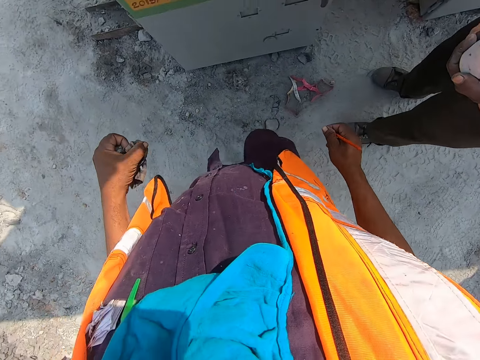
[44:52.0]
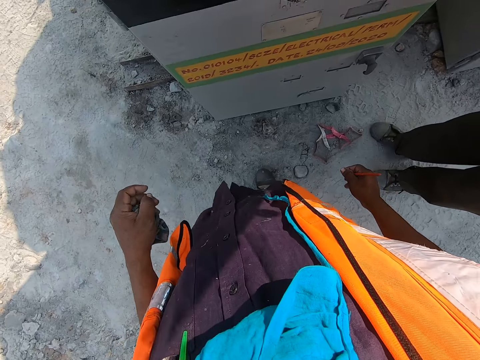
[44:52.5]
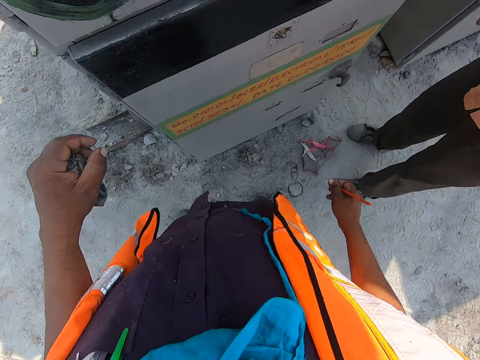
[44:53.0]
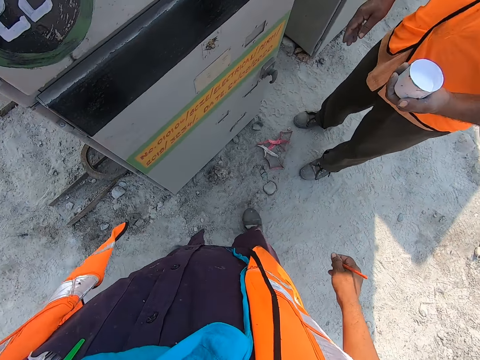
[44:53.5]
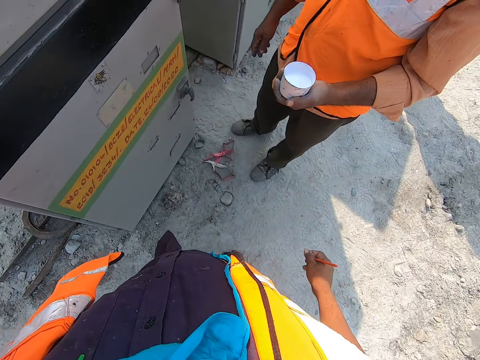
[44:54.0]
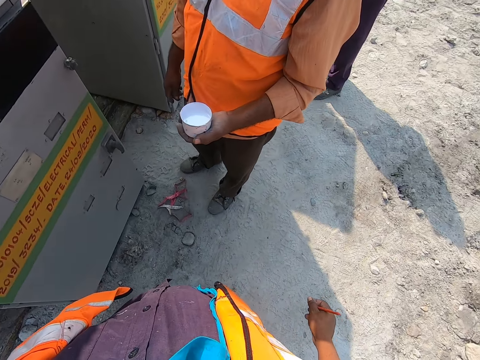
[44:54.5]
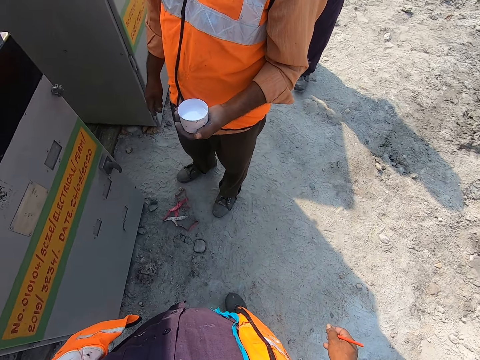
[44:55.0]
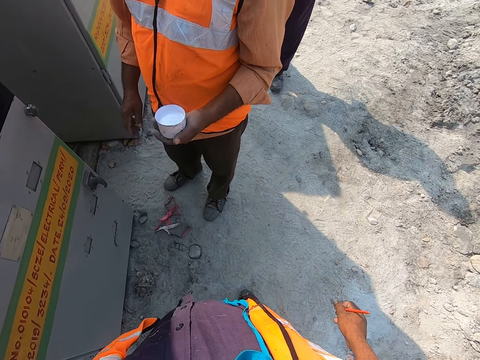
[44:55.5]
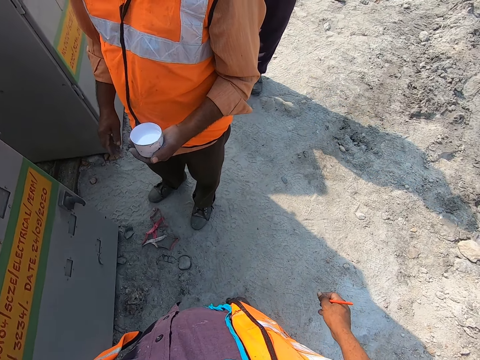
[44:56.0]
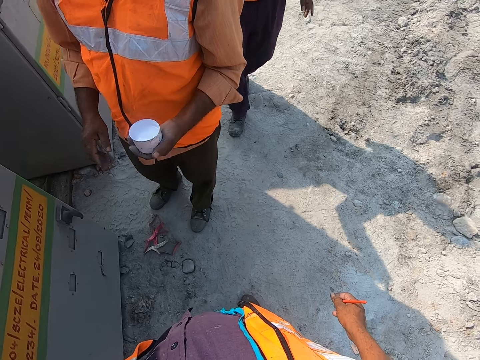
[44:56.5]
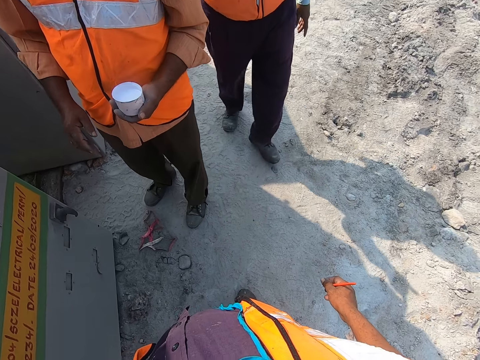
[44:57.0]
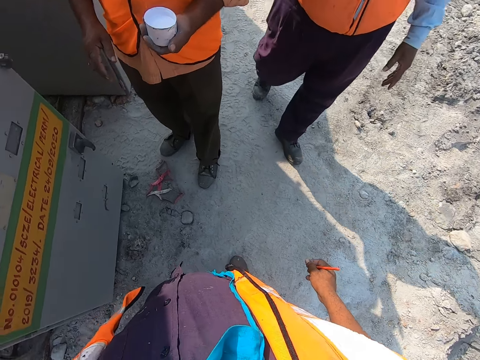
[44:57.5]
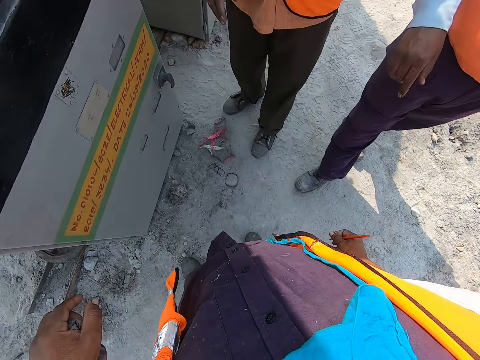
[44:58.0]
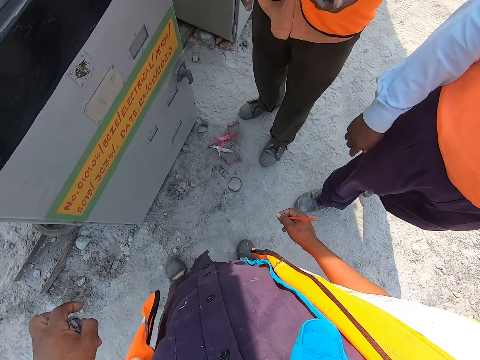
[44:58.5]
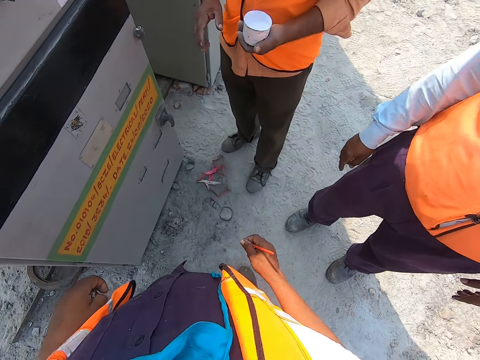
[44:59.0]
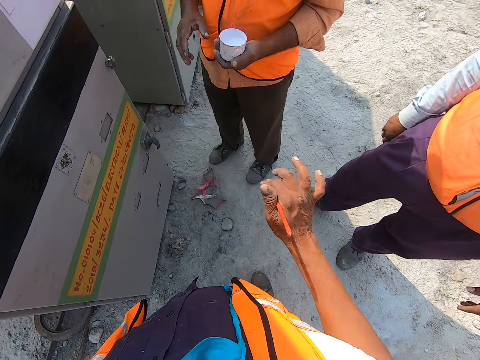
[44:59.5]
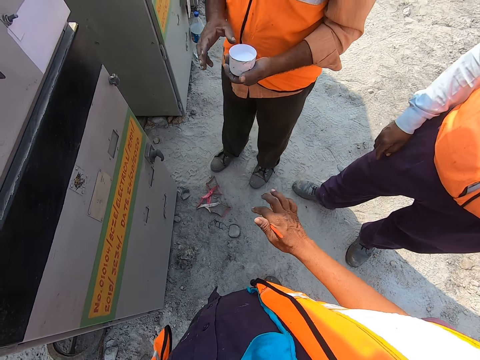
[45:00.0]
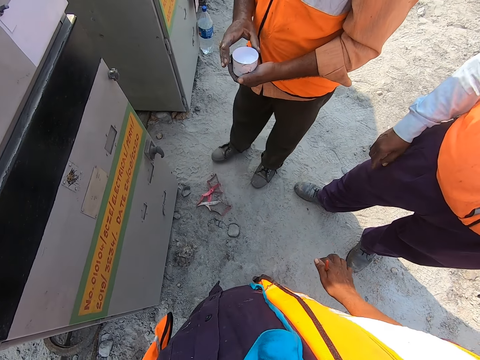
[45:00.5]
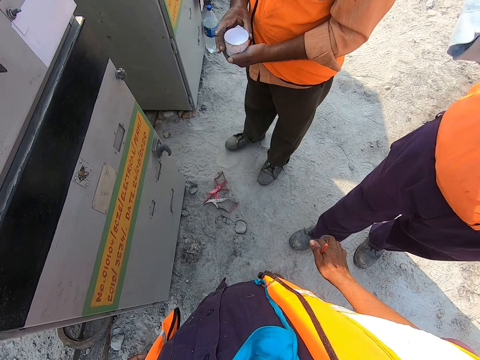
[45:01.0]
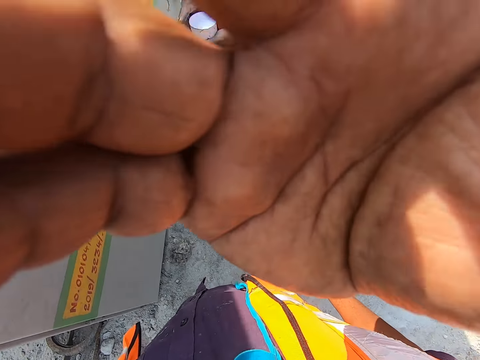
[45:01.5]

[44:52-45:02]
The camera wearer looks at a man. Another man moves toward the first man and the camera wearer. The other man touches a camera. The other man adjusts the camera.
